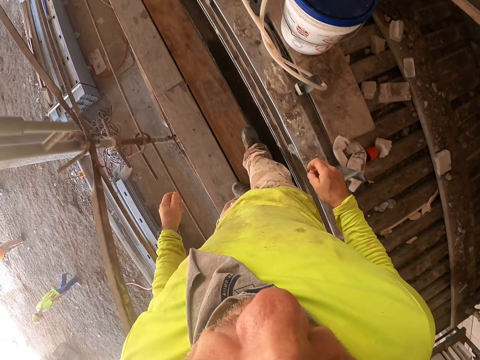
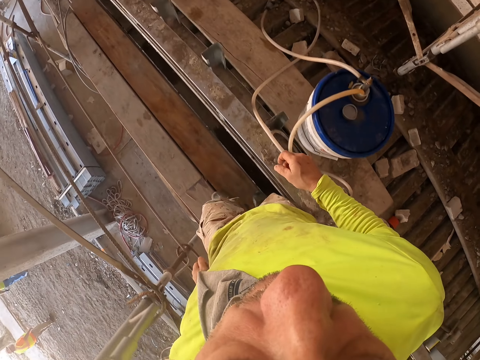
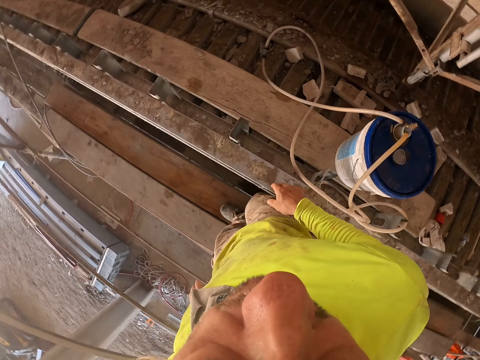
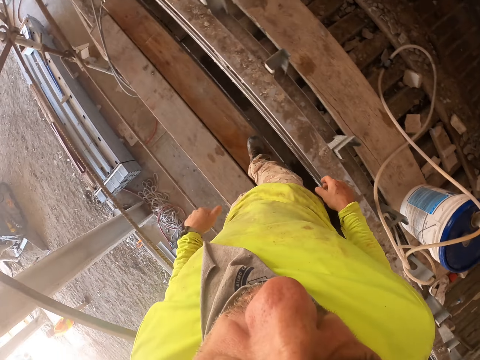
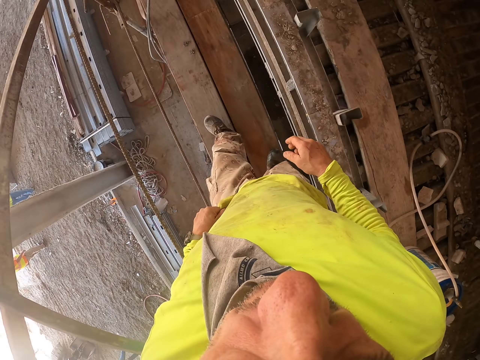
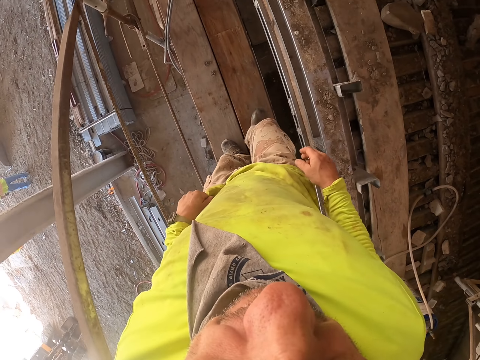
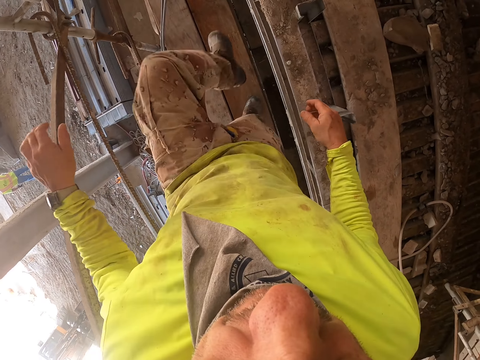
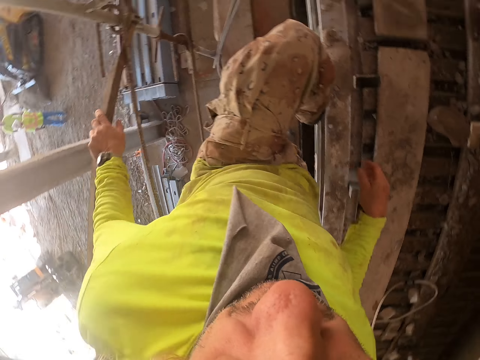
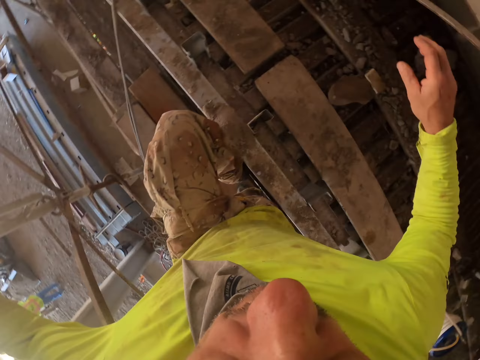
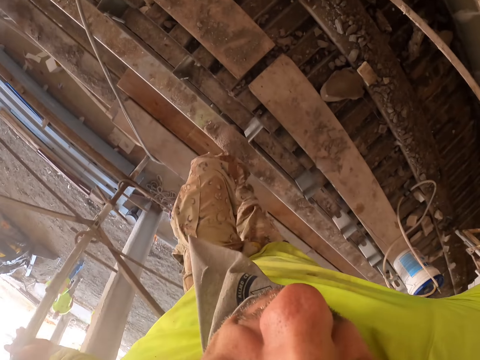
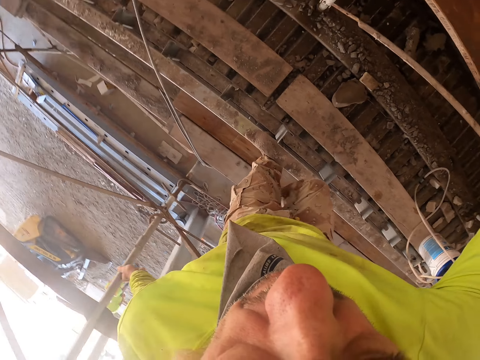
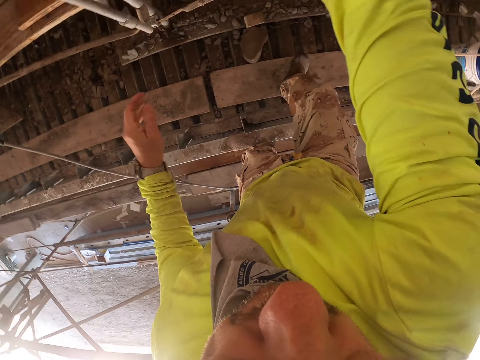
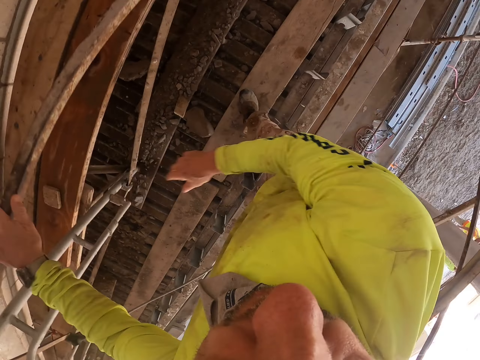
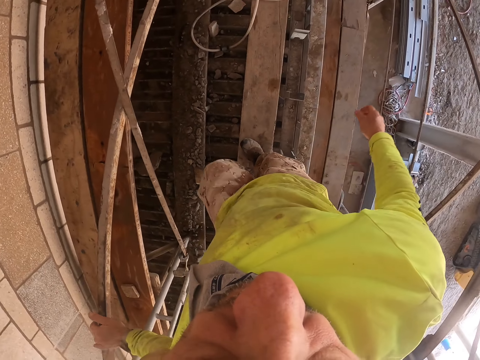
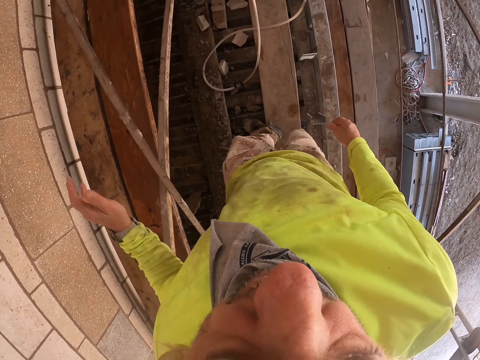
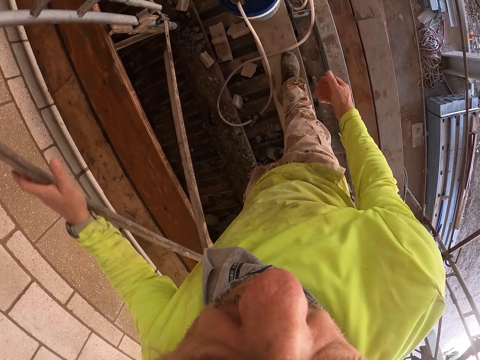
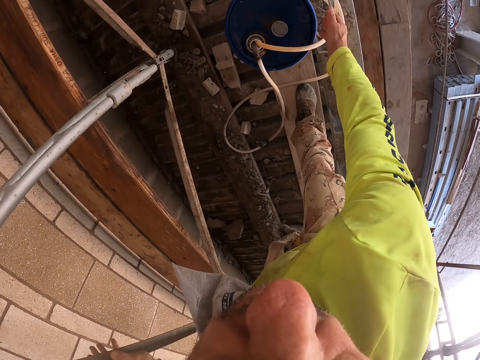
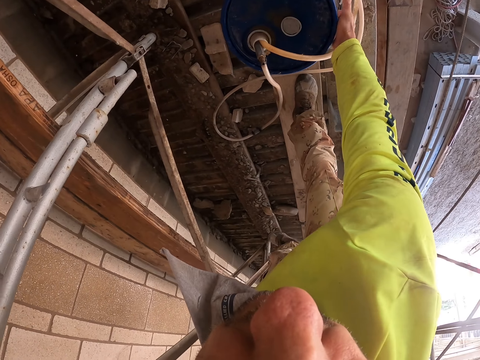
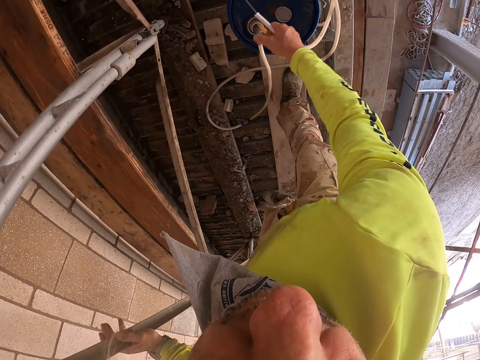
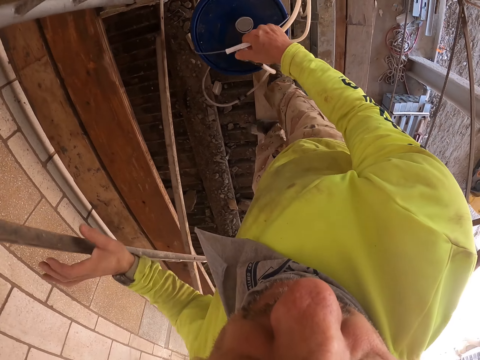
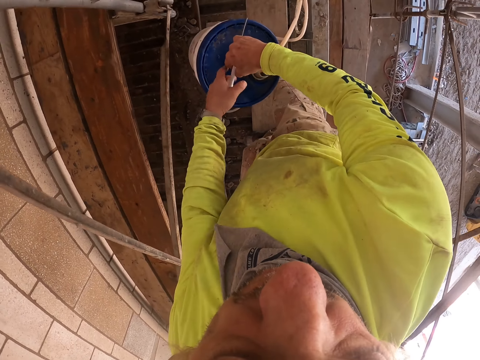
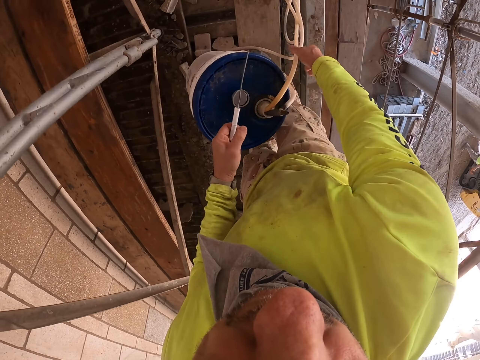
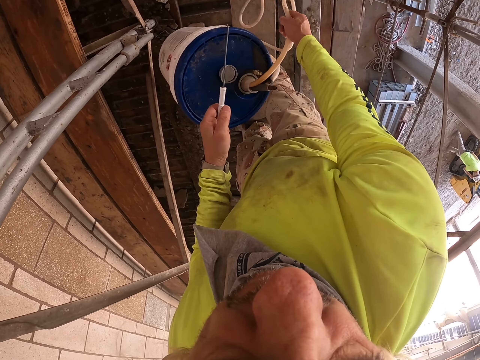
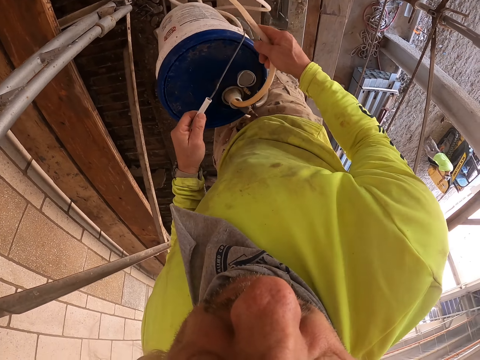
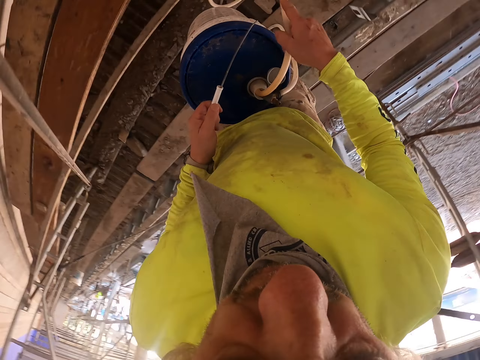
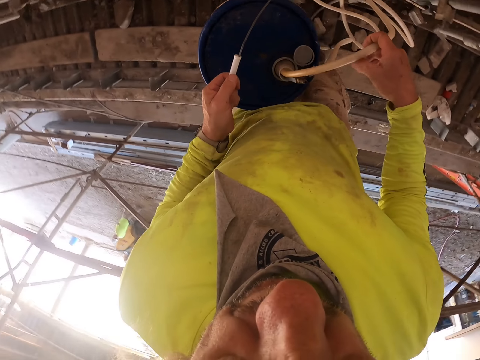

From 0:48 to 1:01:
The camera wearer climbs and holds the steel with the left hand. They walk and hold the steel with the left hand. They touch the paint can and hold the steel with the left hand. They grab the spray. They carry the paint can and remove the left hand from the steel. They hold the pipe with the right hand.

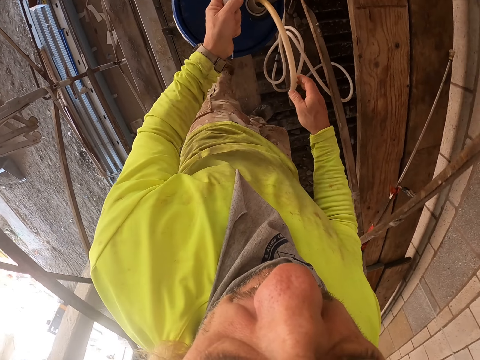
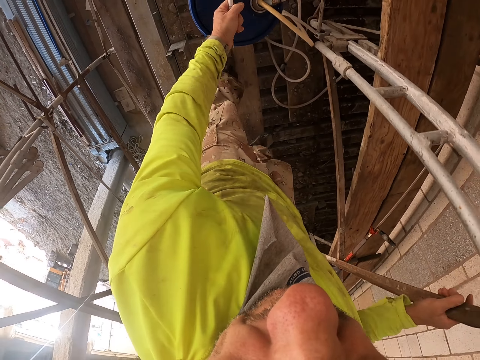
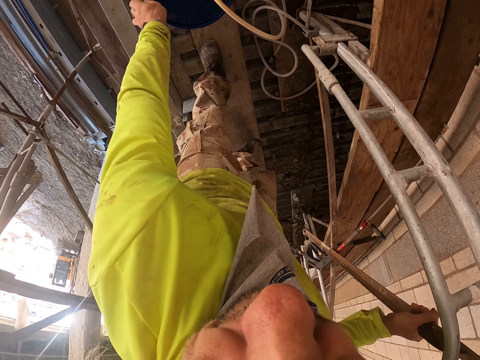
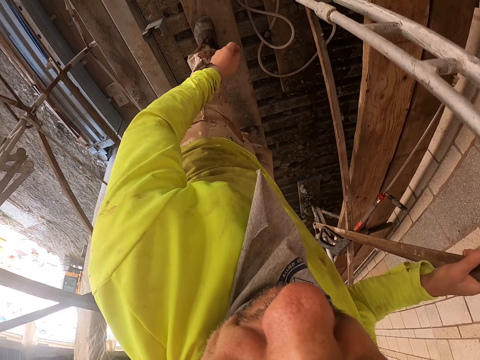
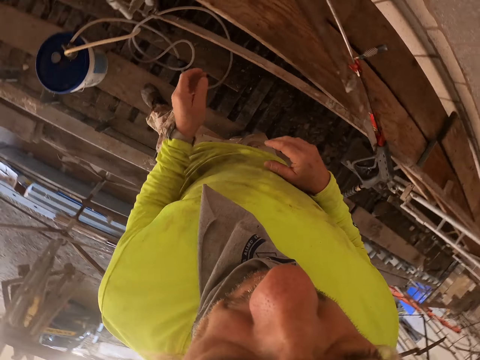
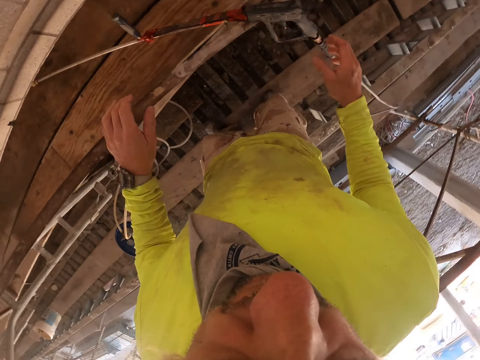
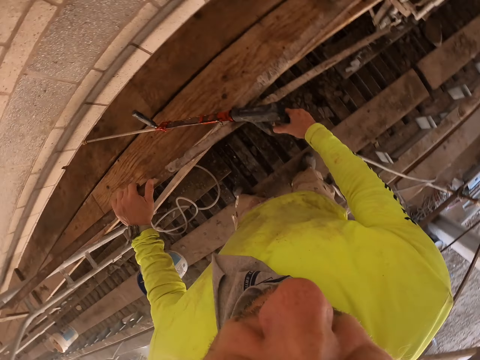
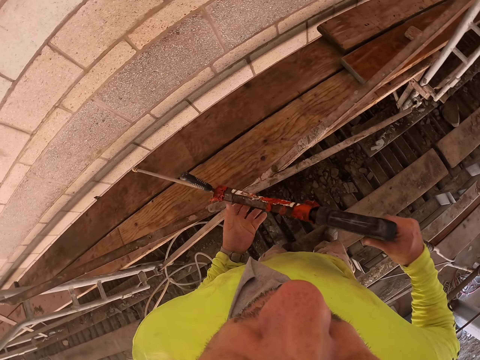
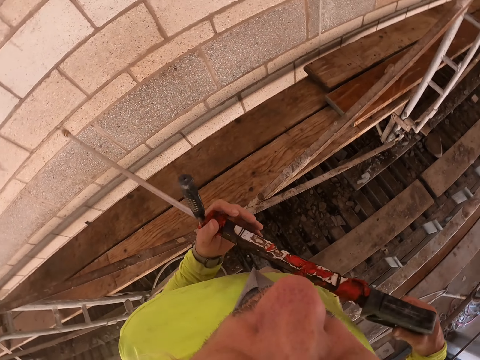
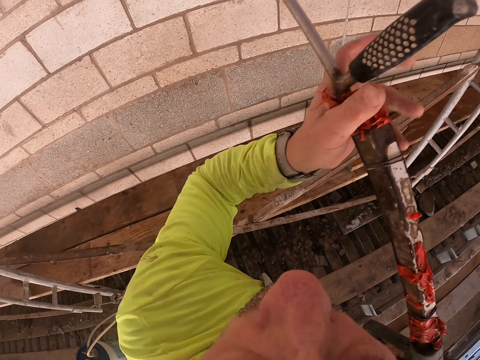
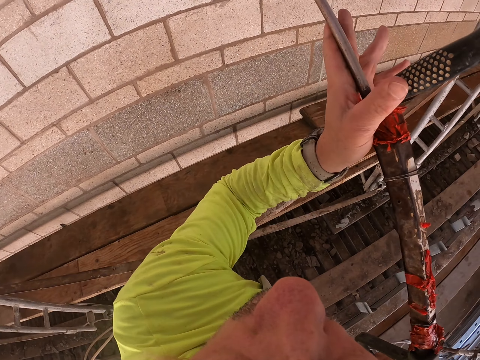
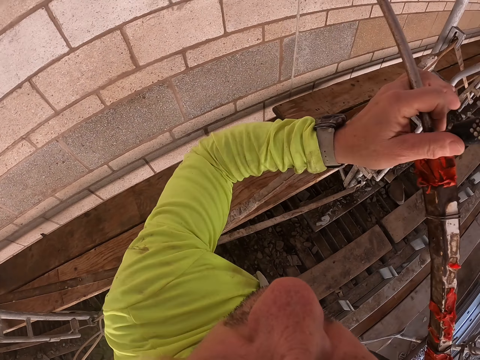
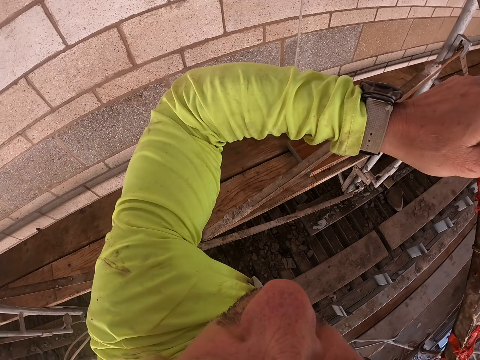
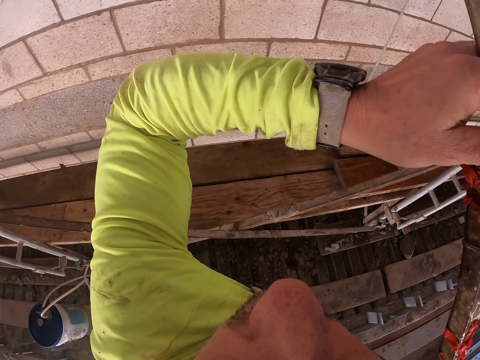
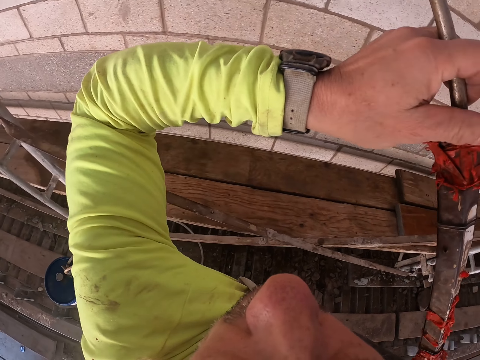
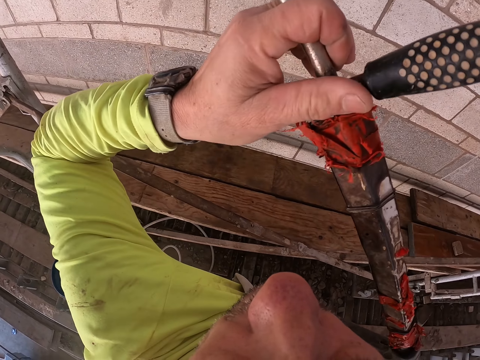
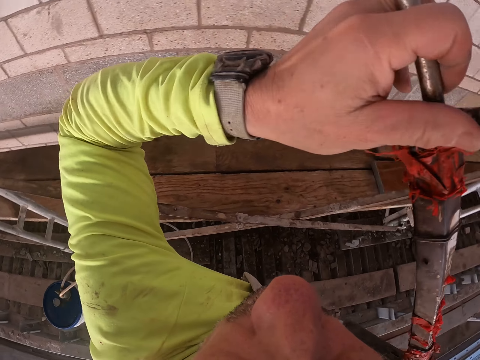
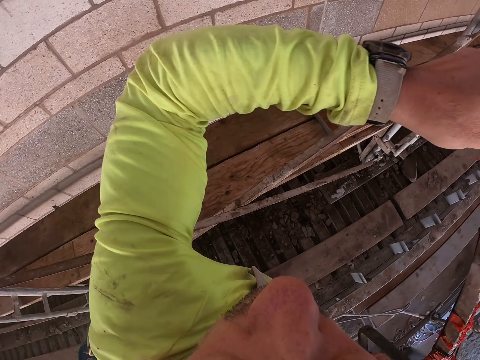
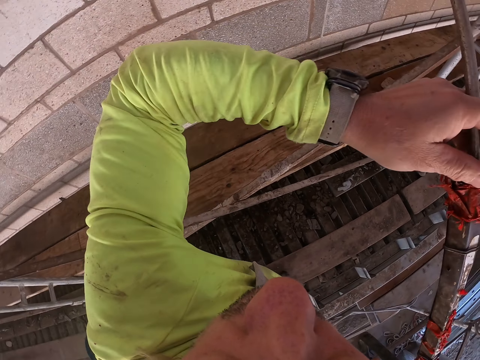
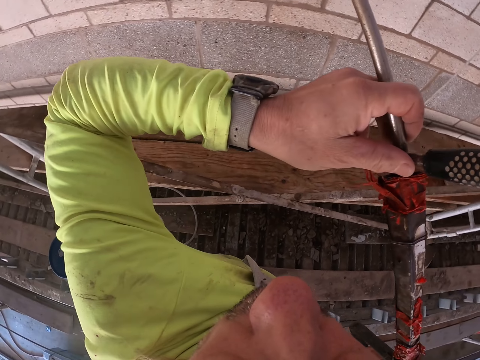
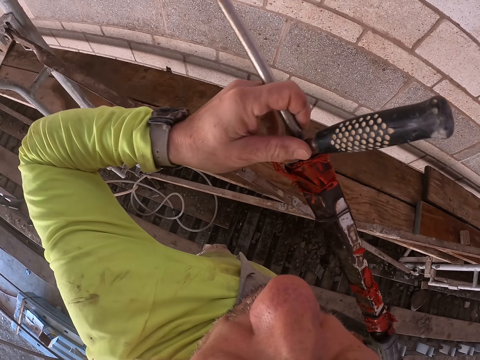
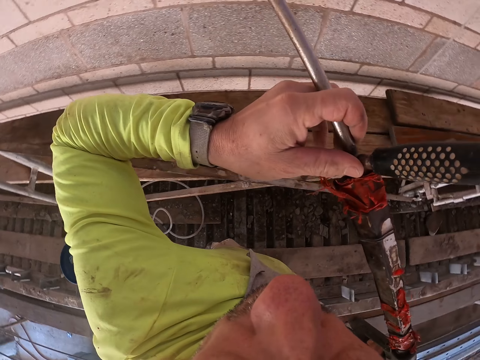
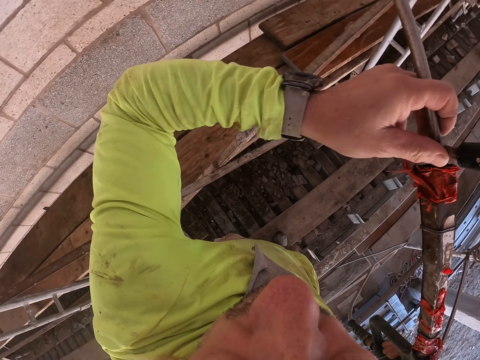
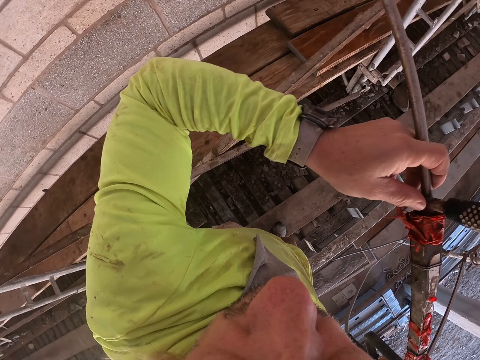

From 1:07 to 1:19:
The camera wearer holds the steel with the left hand. They put the paint can down, look around and pick up the airless paint spray. They spray the wall.

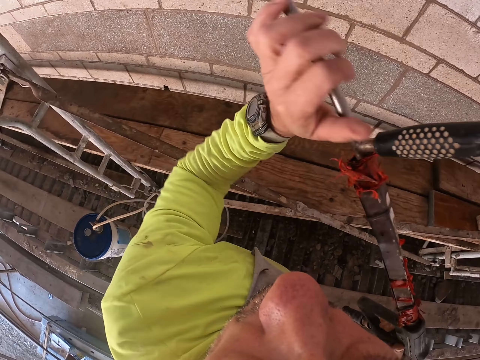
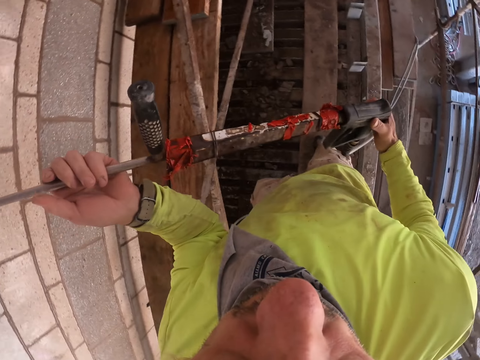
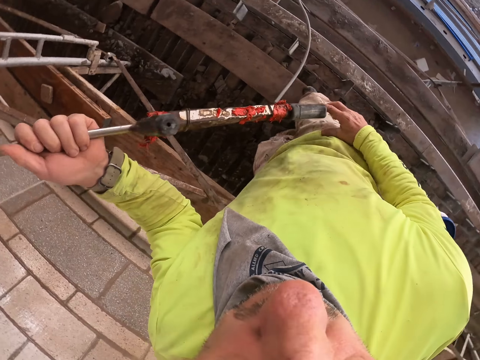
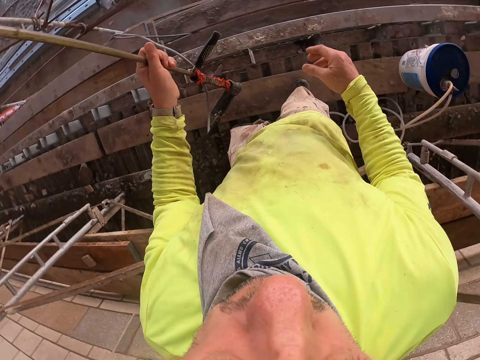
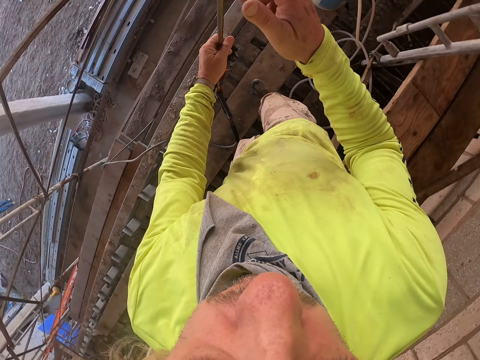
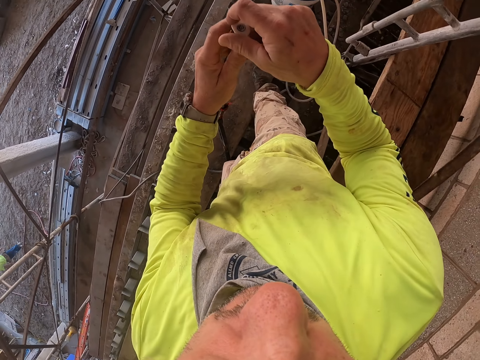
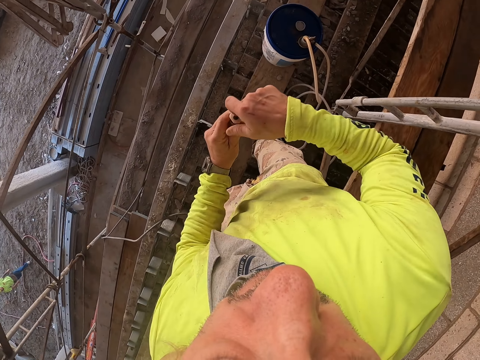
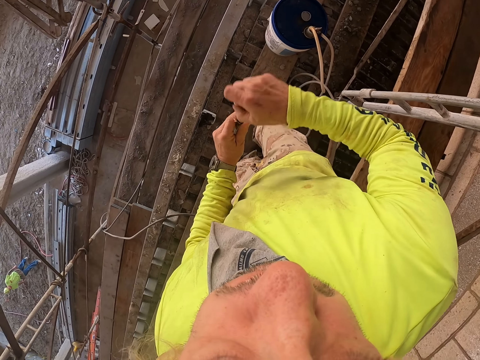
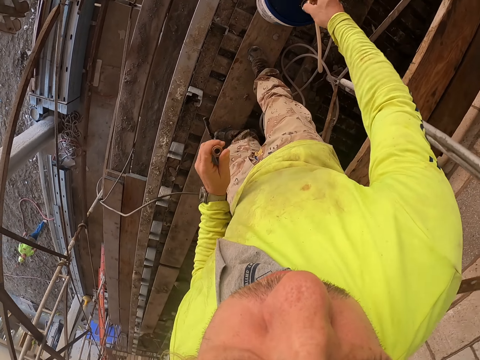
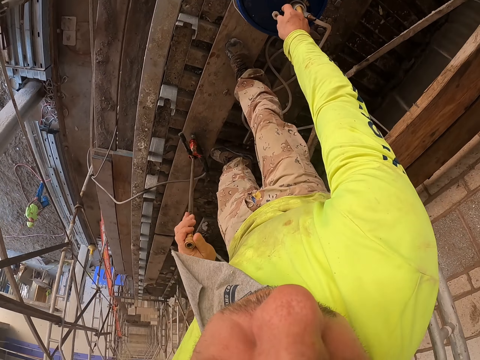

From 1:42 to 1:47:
The camera wearer stops spraying. He holds the airless paint spray with his left hand. He holds the airless paint spray with both hands. He opens the spray nozzle.
